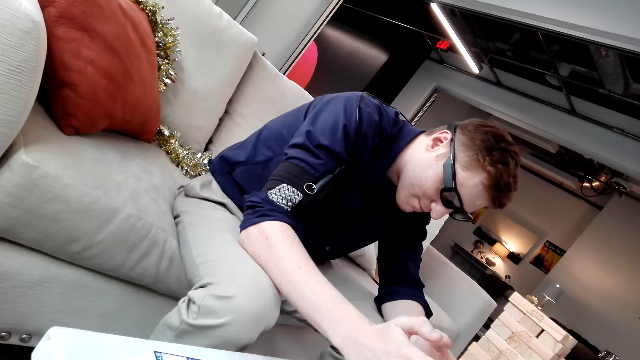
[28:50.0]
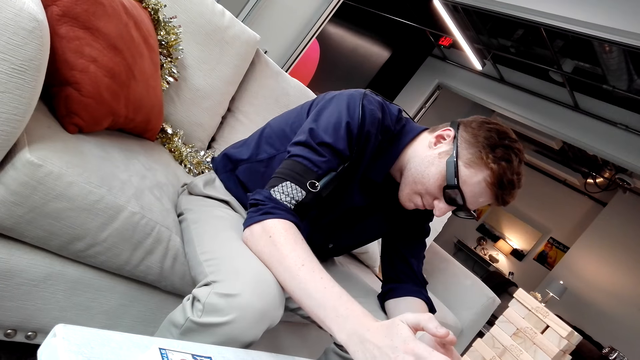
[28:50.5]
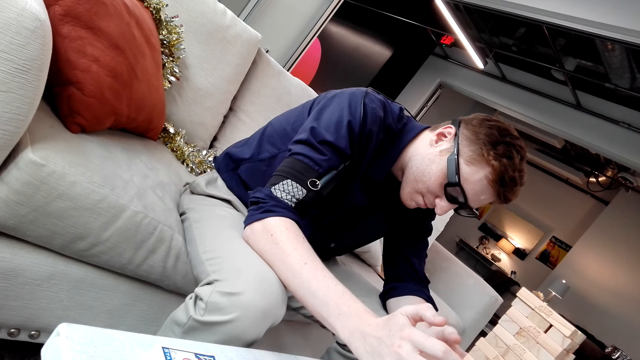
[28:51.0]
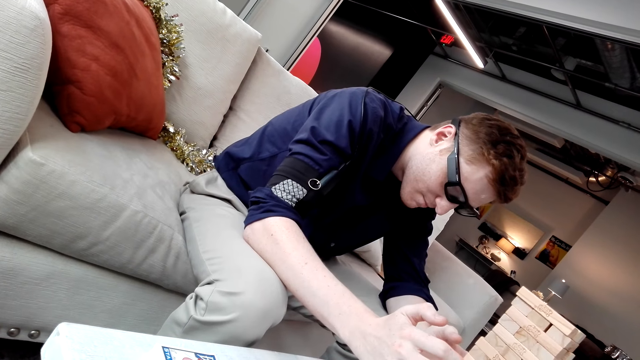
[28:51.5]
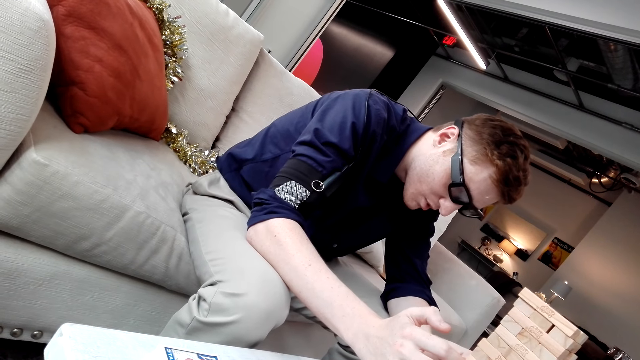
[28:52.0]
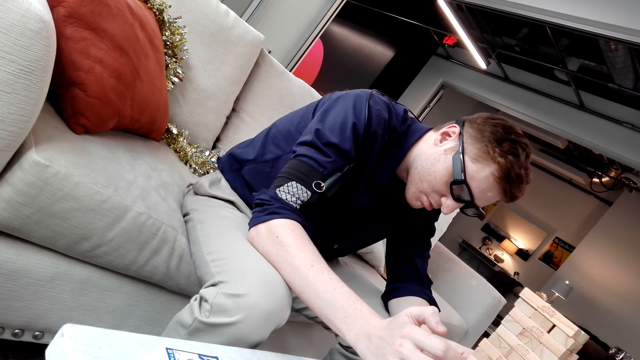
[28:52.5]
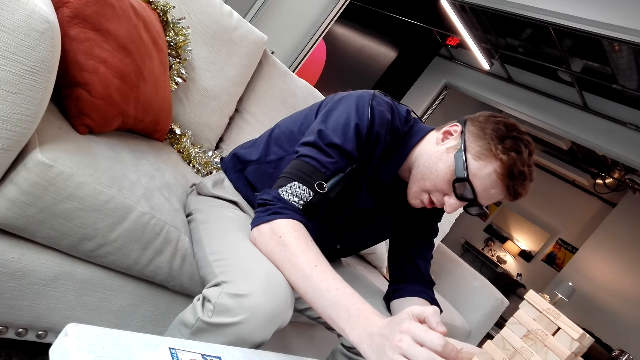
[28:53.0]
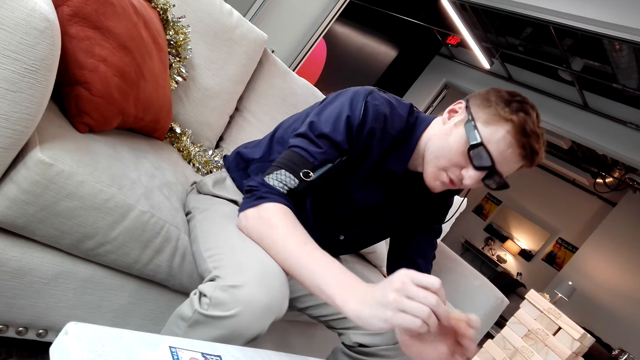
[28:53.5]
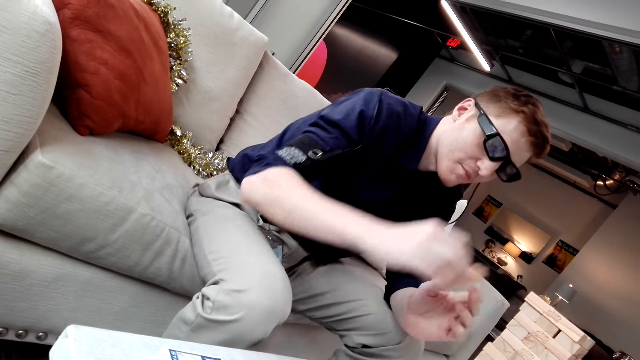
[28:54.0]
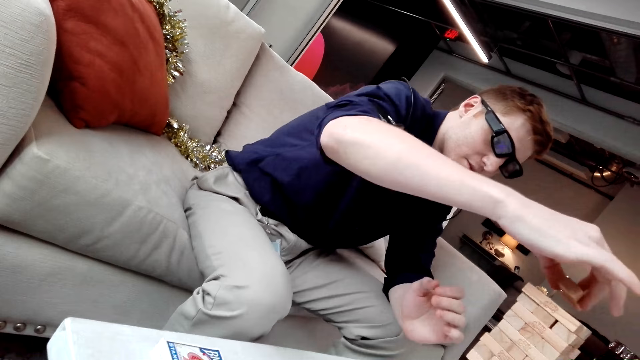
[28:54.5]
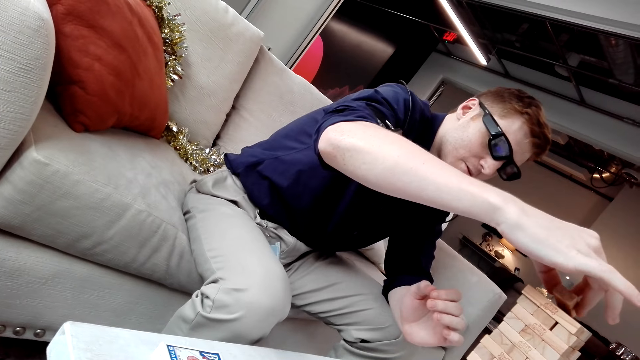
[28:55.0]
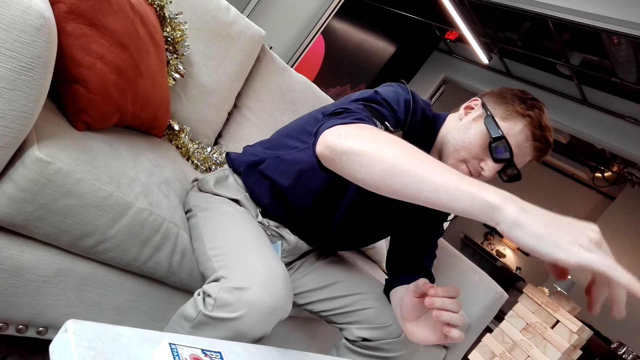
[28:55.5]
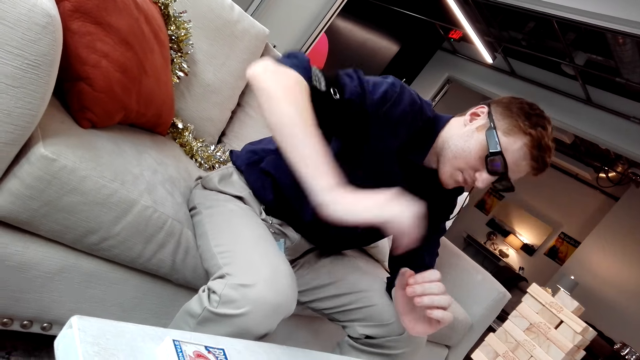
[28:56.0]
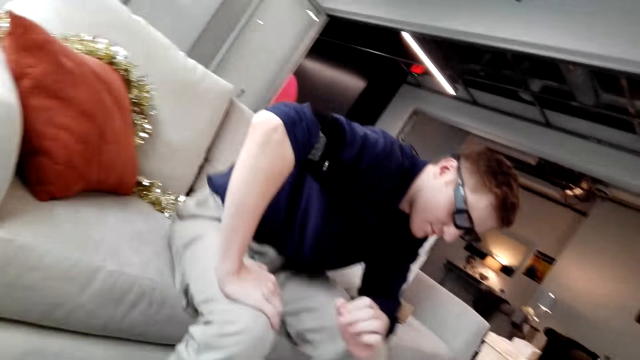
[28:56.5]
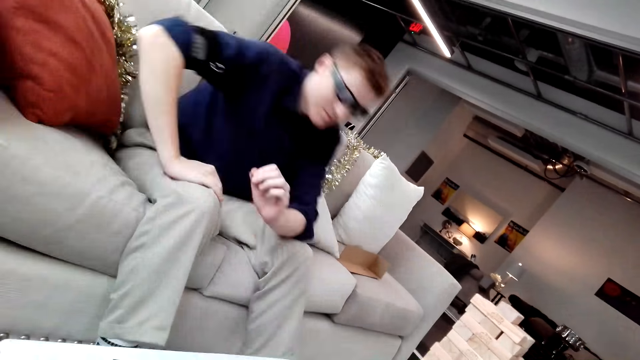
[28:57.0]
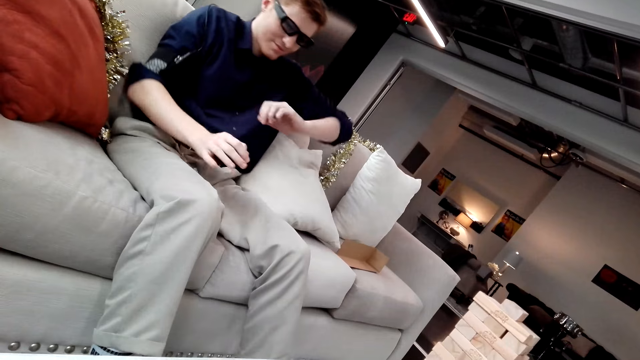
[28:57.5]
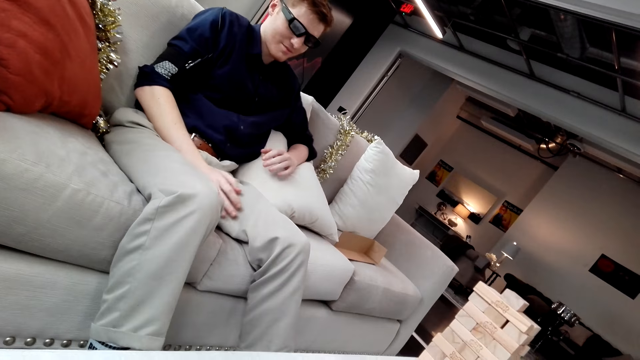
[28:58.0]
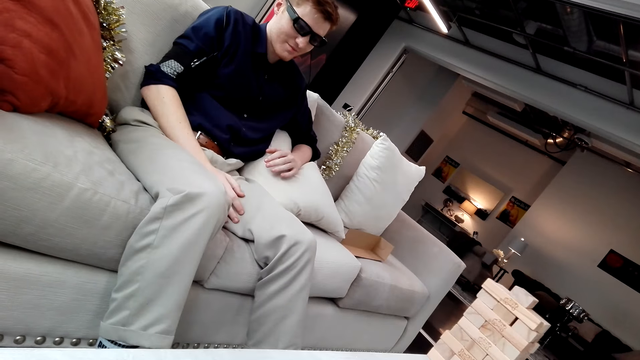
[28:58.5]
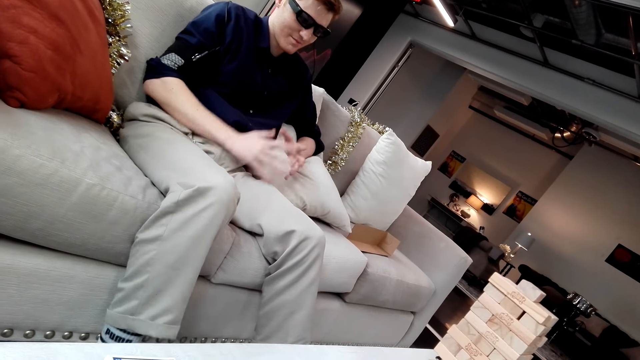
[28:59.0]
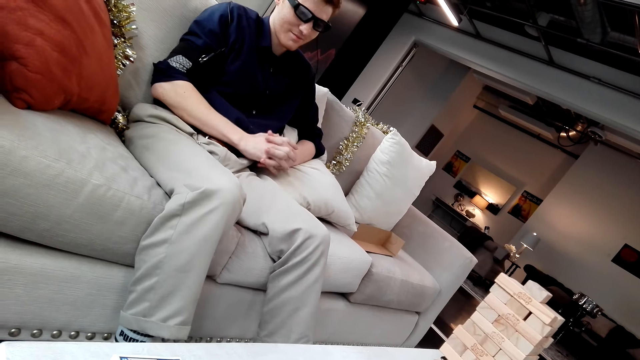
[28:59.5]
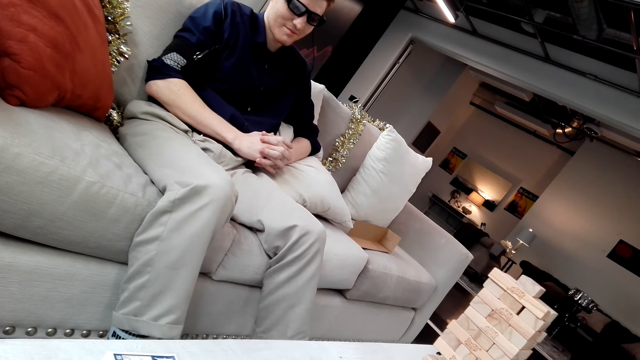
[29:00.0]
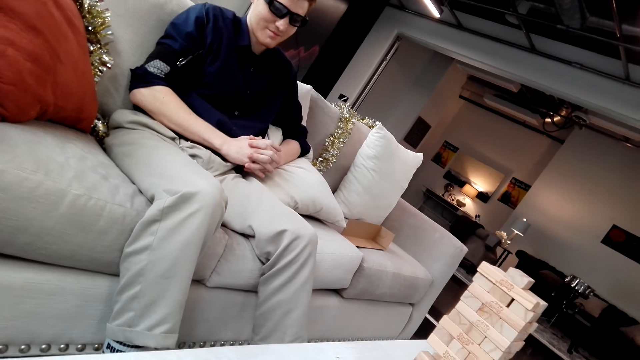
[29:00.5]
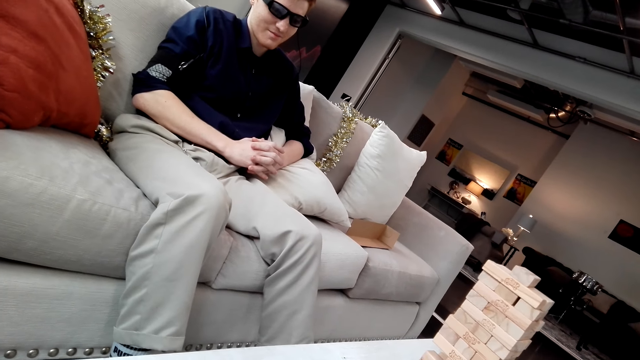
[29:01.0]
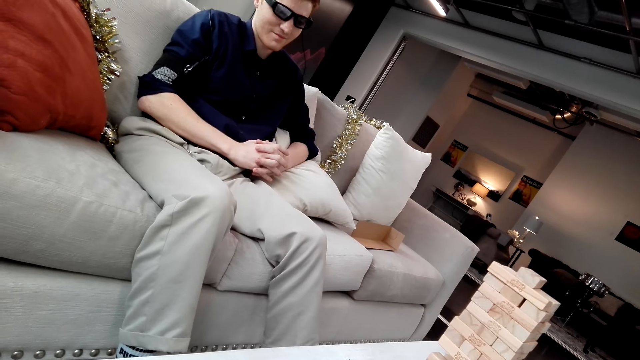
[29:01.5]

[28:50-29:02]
A man pulls a Jenga block. The man puts the Jenga block on a tower.

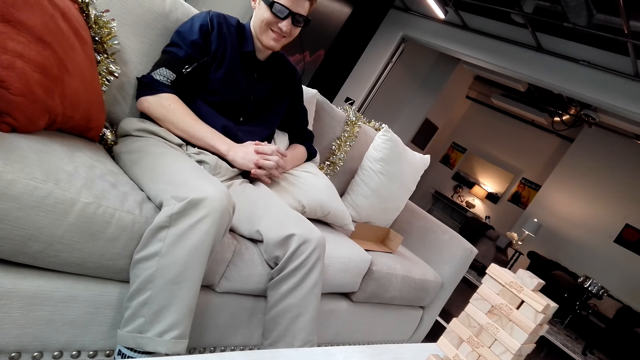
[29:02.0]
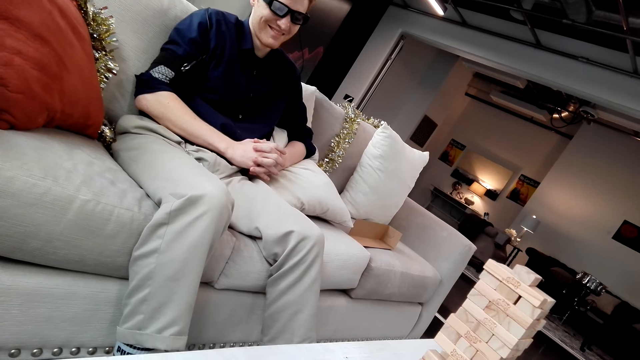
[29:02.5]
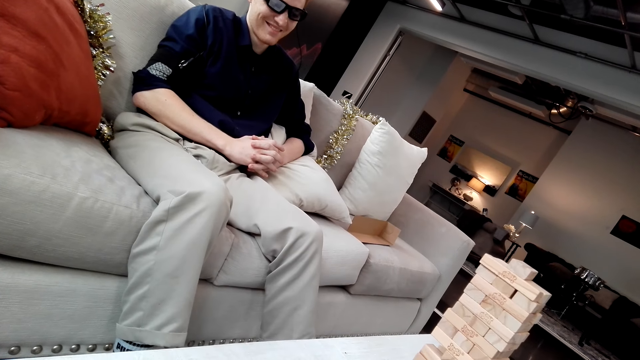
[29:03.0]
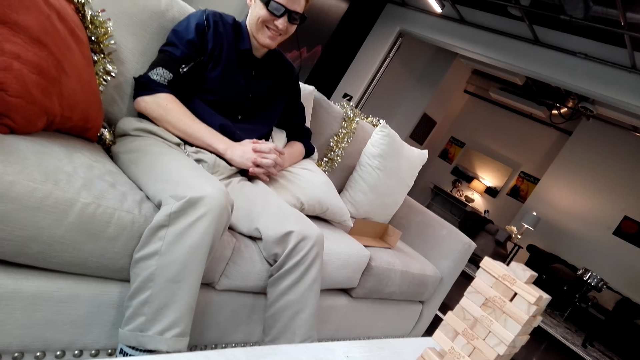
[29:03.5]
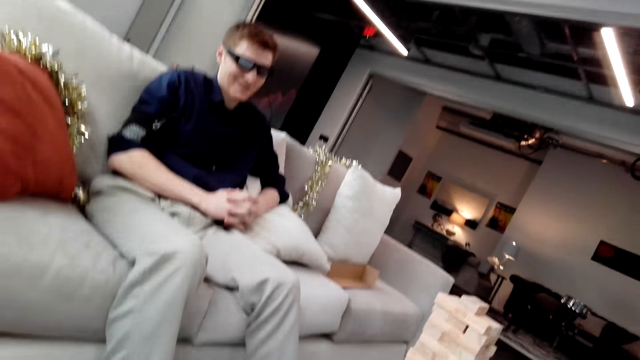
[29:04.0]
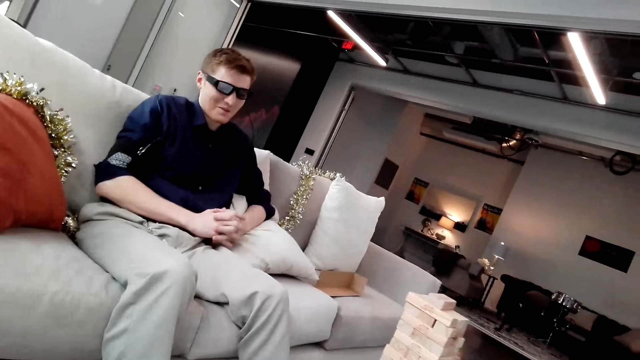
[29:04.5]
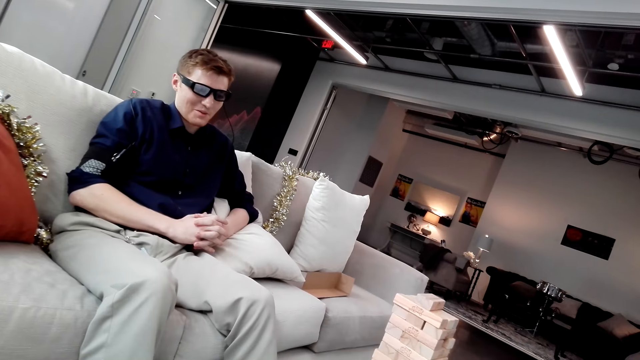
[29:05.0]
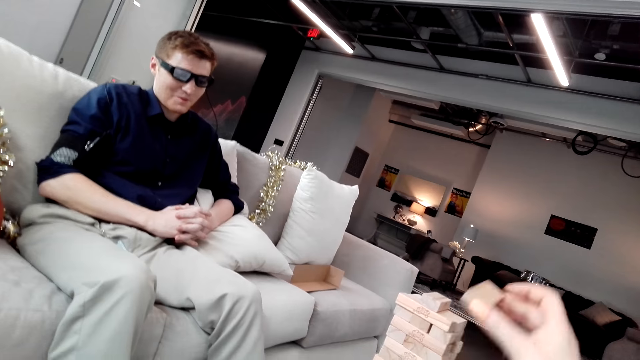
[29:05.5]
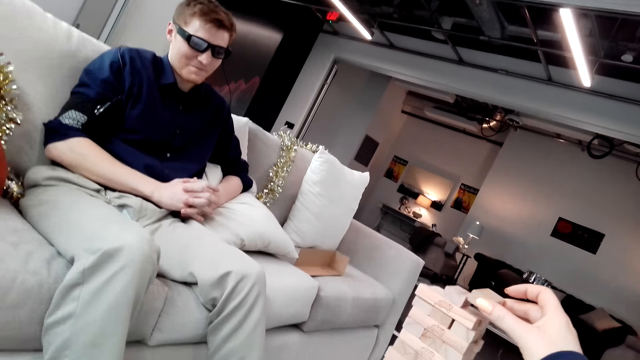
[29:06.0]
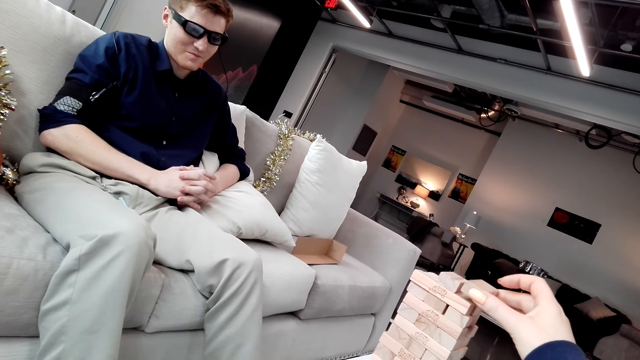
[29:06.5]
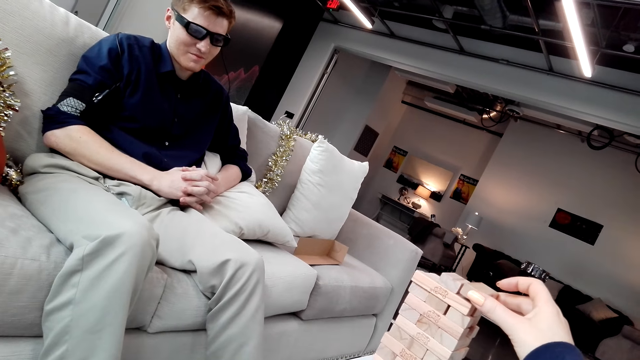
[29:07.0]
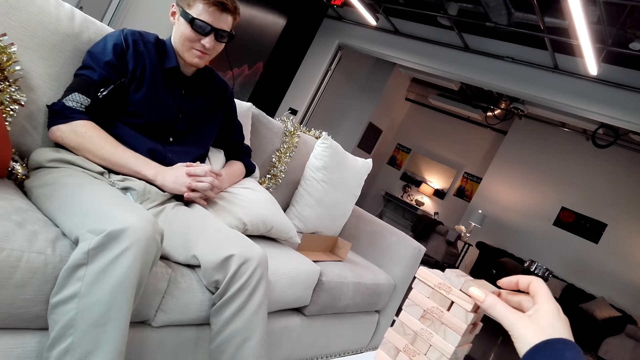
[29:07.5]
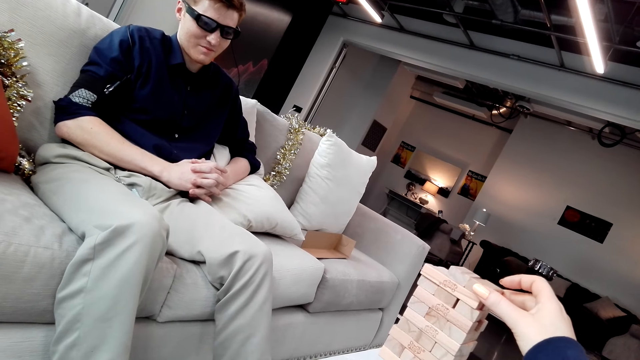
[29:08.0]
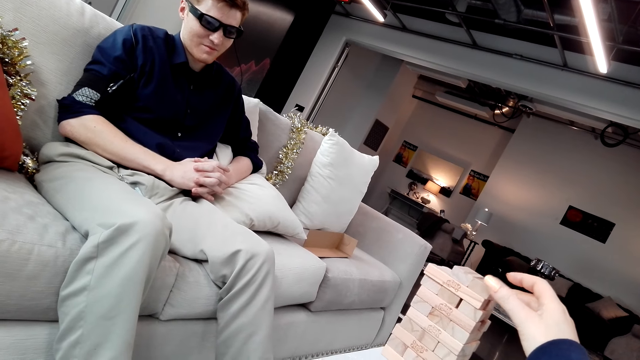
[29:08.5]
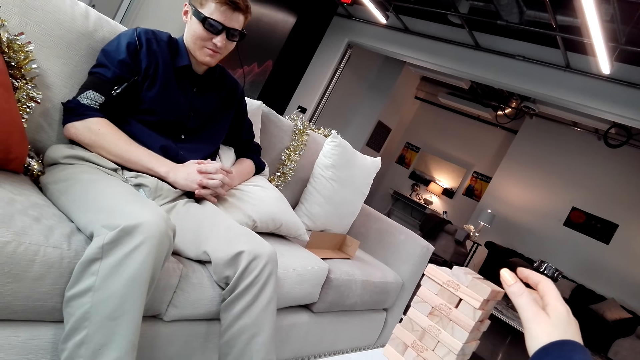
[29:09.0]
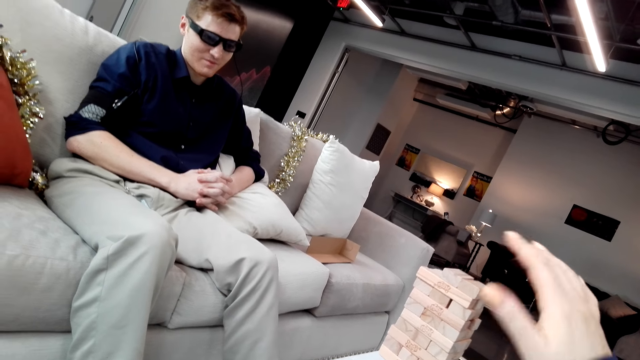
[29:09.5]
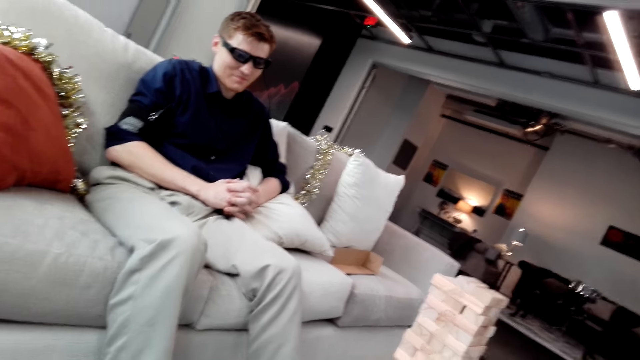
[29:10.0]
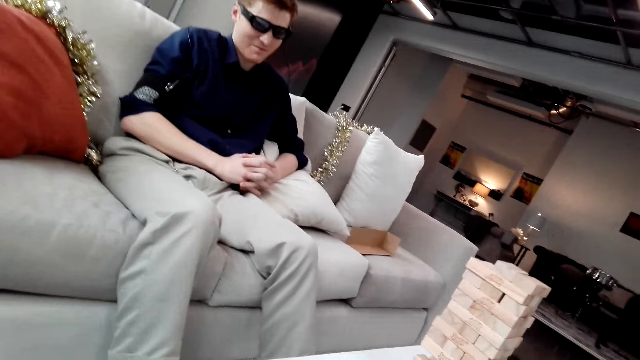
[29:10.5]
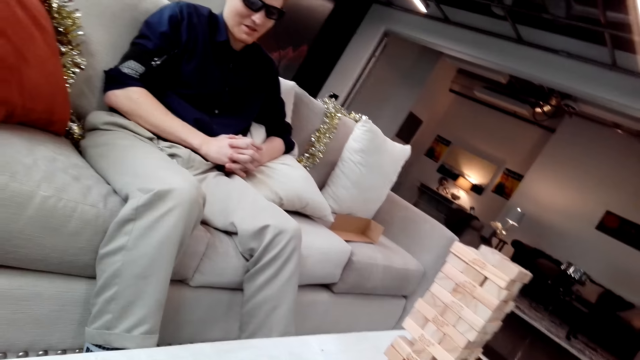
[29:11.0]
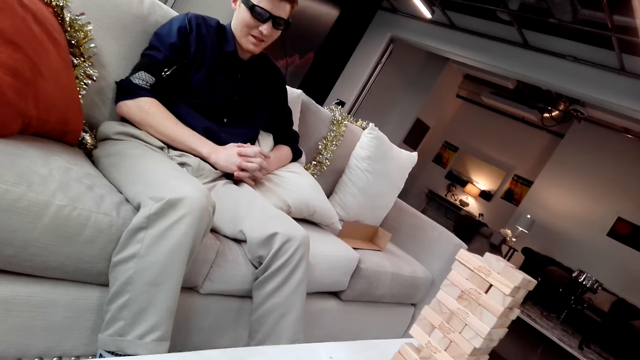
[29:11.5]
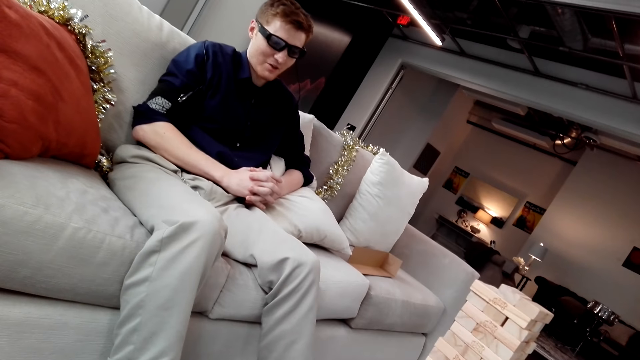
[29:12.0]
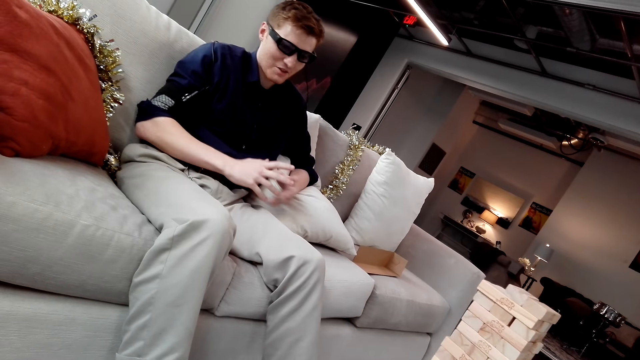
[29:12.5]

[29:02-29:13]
The camera wearer puts a Jenga block on a tower.
